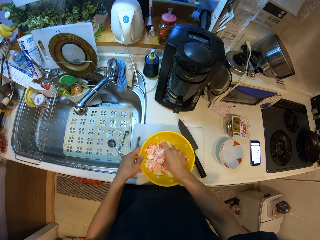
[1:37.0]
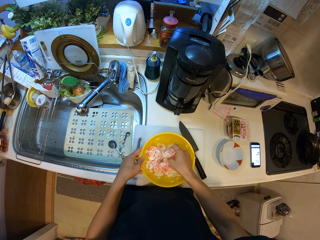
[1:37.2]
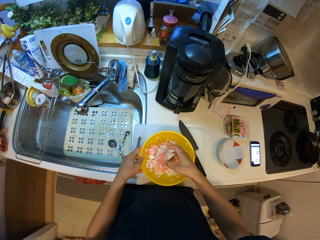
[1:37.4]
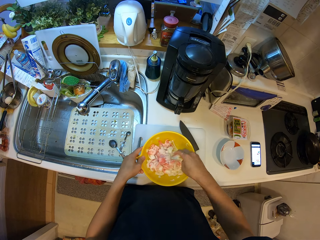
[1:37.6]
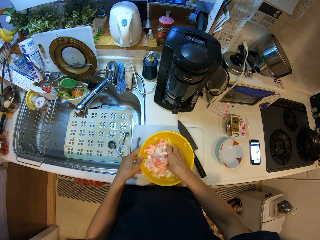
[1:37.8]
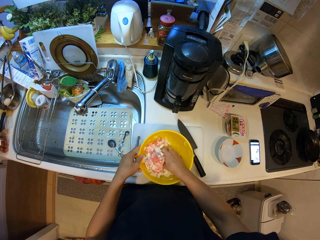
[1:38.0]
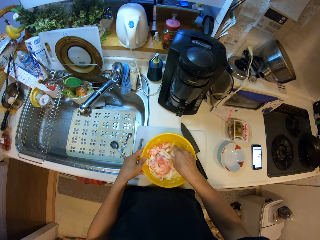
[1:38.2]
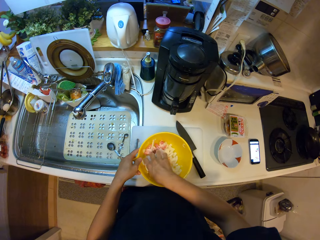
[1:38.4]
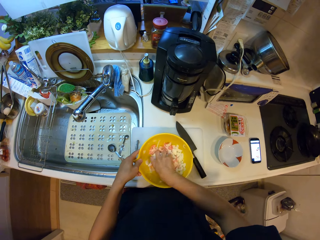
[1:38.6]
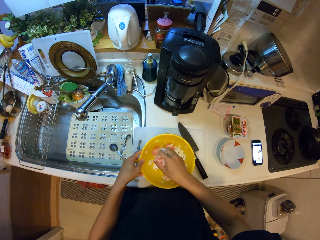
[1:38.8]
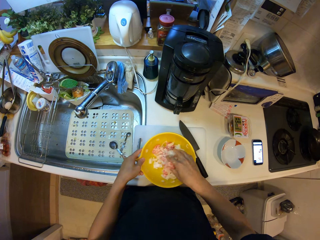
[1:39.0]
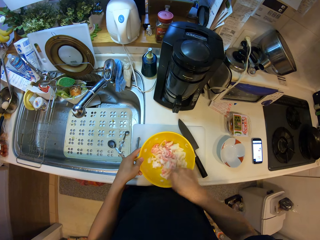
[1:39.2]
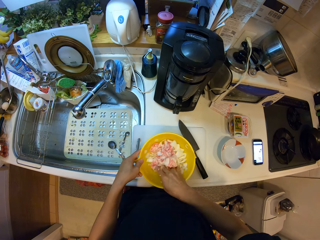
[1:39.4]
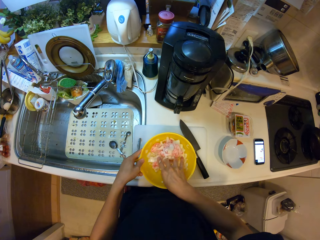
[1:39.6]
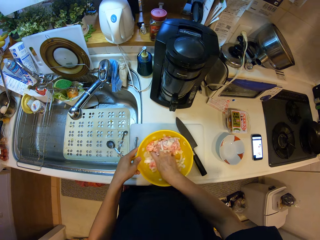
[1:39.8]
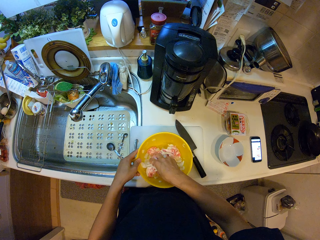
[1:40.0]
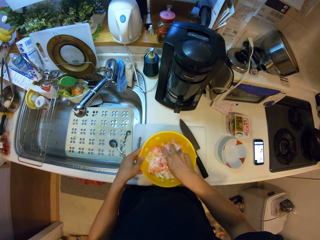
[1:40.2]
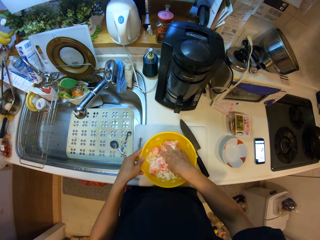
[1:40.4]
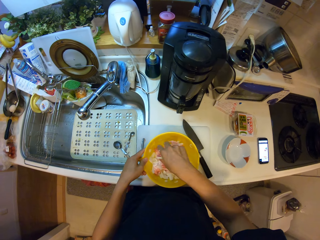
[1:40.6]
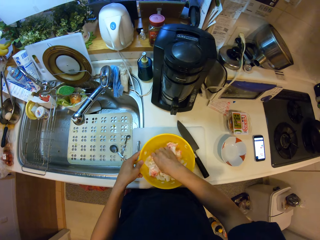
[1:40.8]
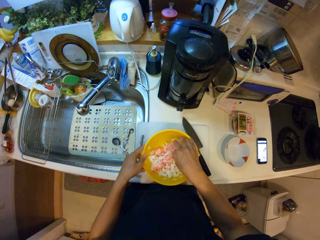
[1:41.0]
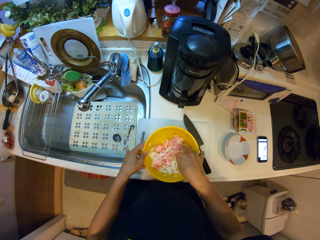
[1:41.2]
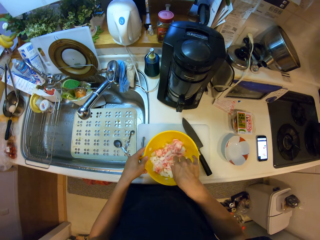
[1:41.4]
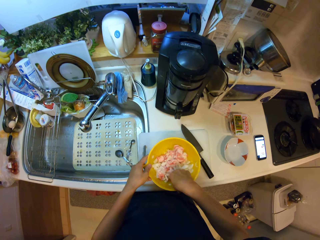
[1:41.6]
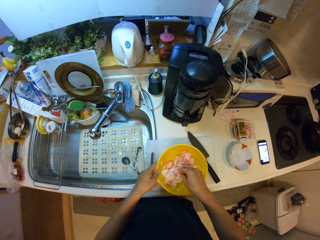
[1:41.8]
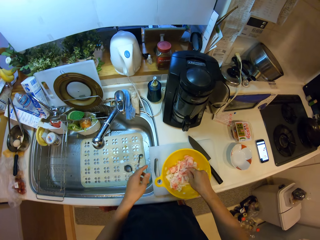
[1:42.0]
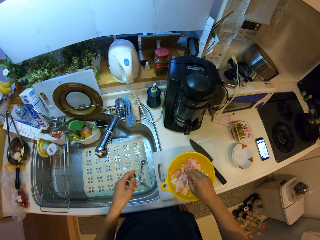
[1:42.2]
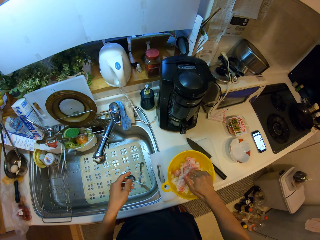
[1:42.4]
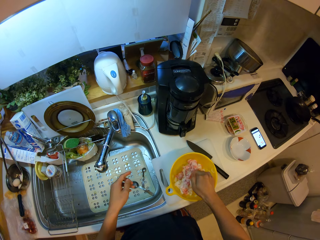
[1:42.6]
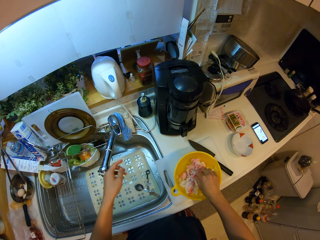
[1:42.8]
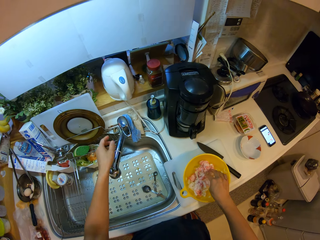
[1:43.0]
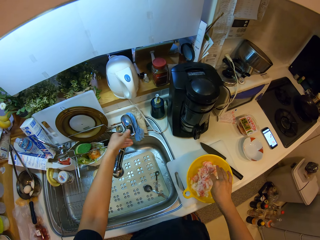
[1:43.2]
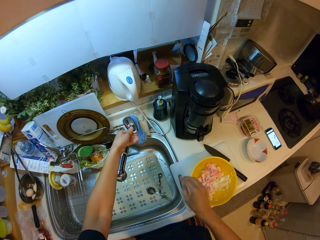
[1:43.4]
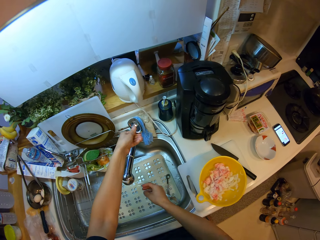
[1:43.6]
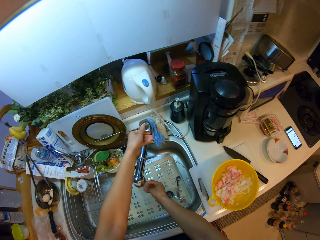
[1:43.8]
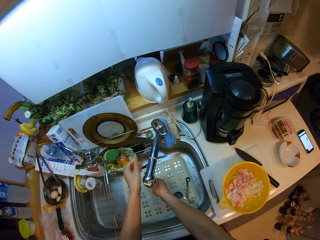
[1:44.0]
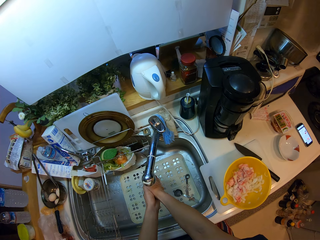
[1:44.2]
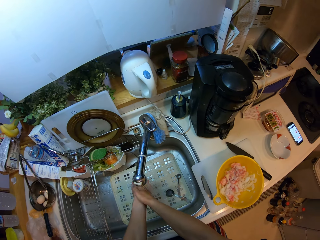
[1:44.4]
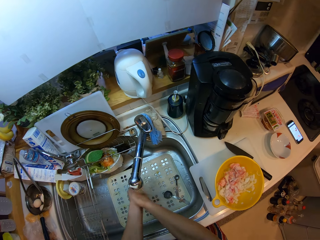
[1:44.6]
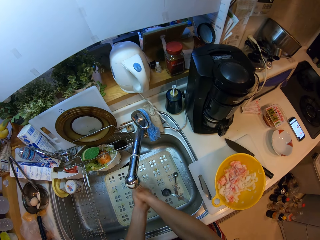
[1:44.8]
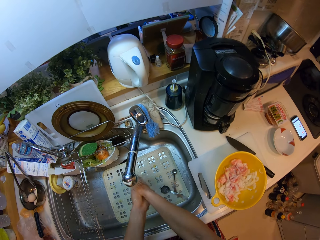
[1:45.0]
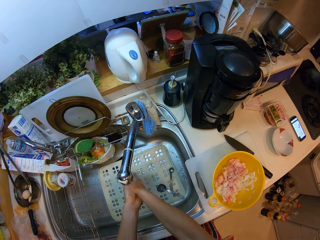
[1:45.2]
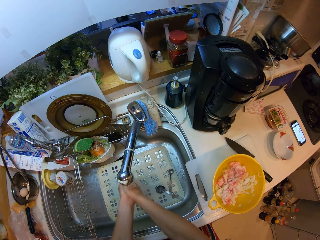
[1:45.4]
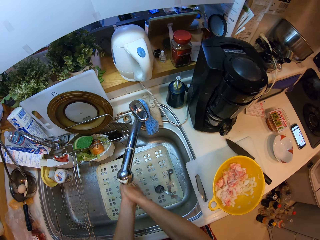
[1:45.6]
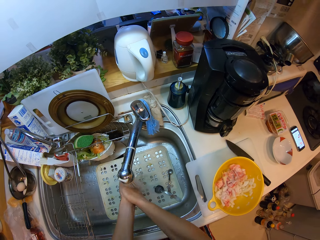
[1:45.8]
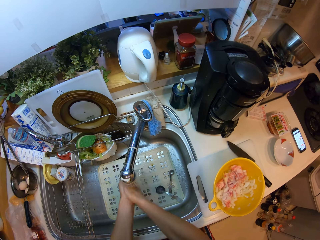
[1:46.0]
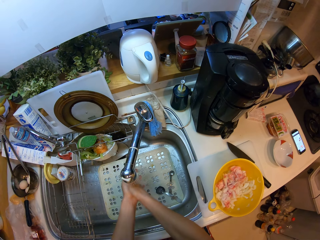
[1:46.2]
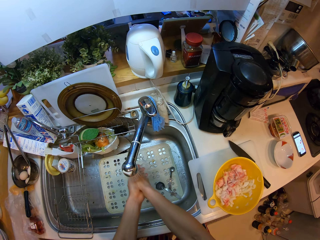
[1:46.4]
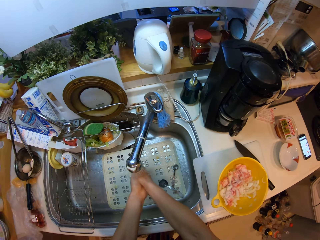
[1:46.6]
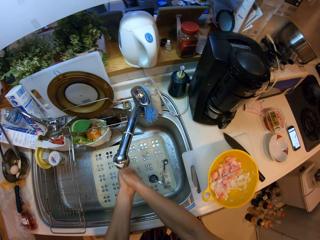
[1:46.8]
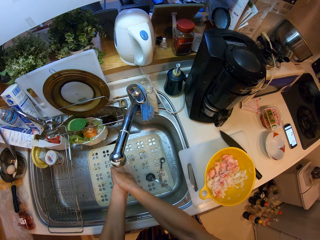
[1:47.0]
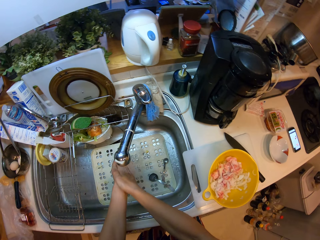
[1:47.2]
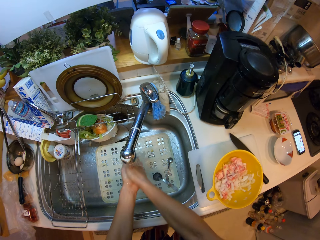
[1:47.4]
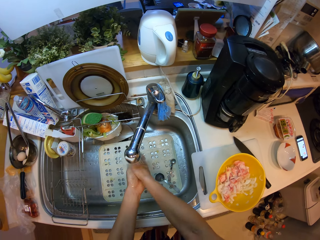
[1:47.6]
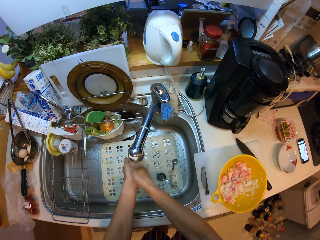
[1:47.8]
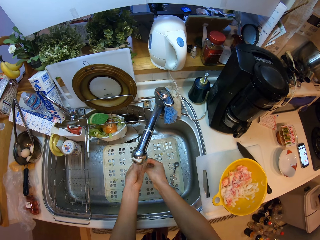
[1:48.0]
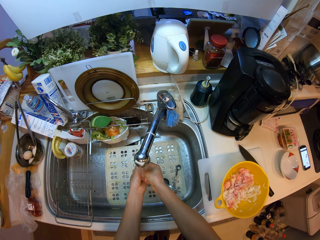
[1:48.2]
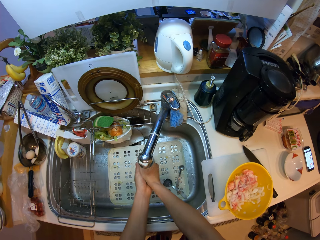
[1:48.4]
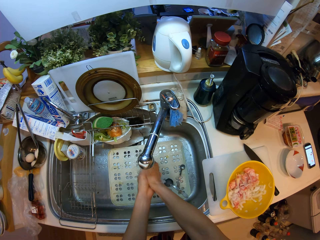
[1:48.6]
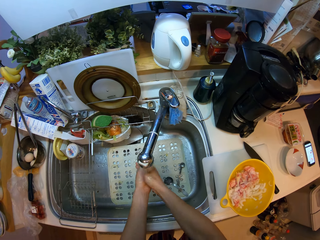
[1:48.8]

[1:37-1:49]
The camera wearer pulls the faucet up. They wash hands.

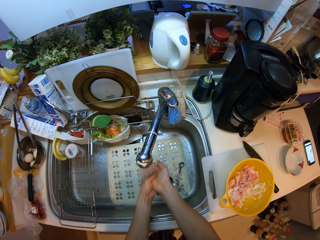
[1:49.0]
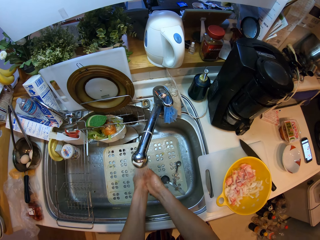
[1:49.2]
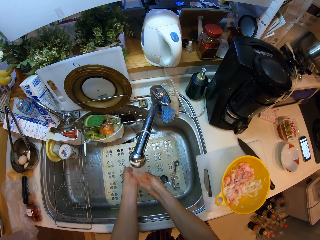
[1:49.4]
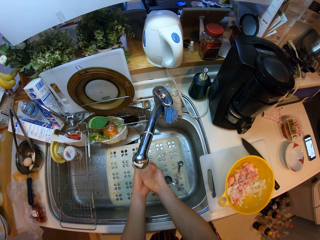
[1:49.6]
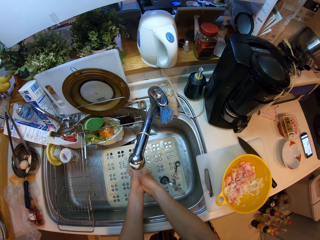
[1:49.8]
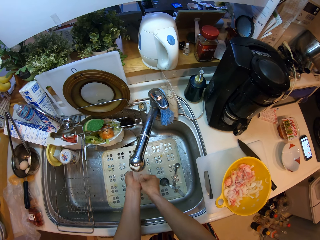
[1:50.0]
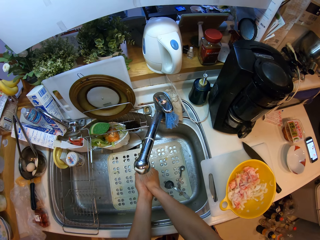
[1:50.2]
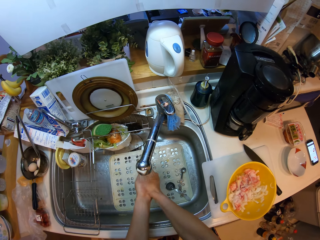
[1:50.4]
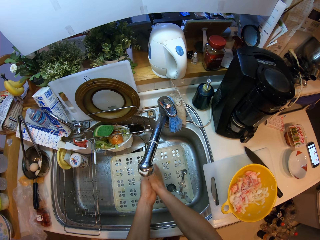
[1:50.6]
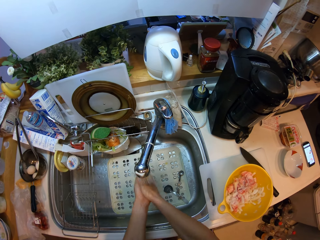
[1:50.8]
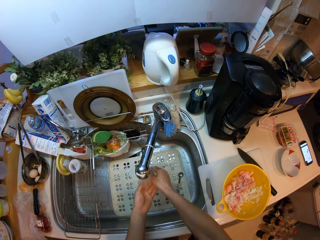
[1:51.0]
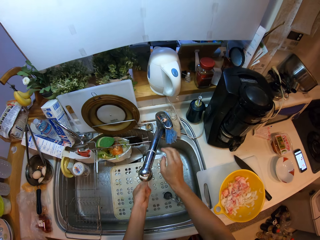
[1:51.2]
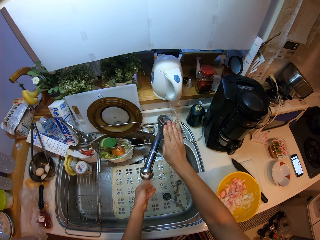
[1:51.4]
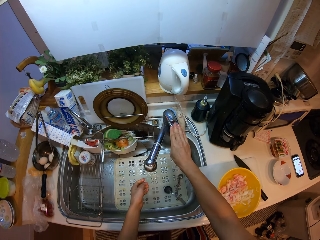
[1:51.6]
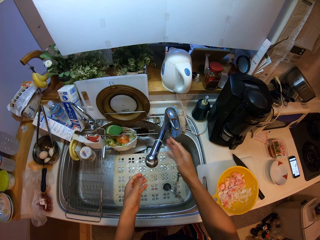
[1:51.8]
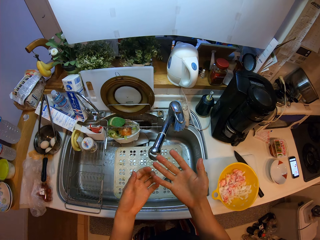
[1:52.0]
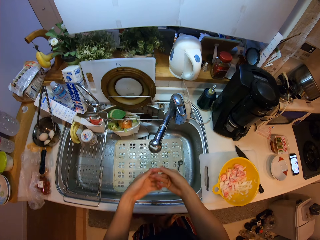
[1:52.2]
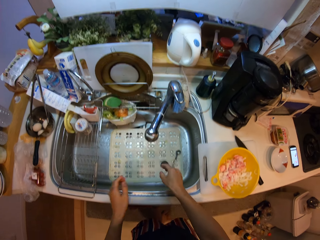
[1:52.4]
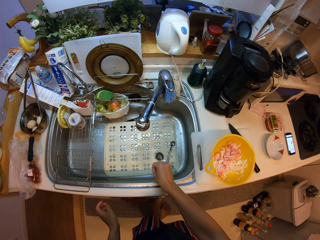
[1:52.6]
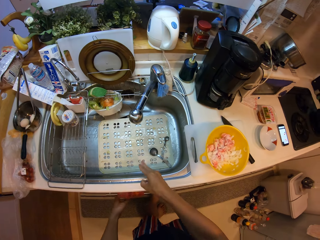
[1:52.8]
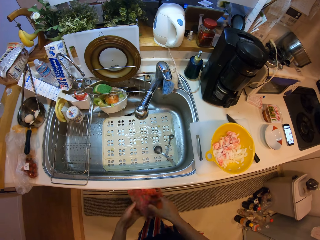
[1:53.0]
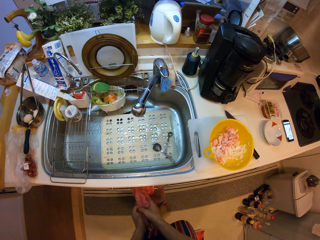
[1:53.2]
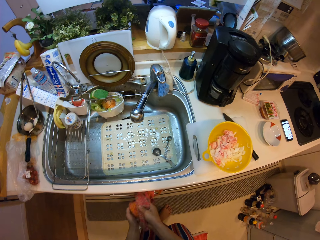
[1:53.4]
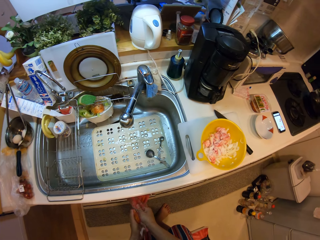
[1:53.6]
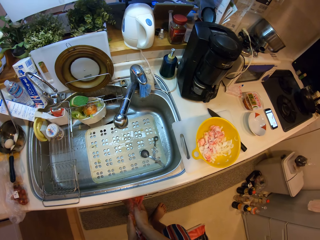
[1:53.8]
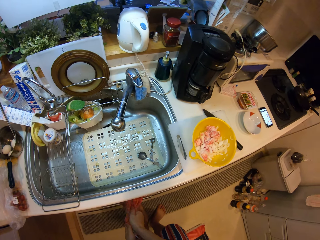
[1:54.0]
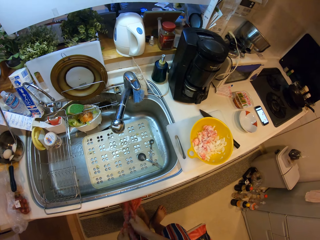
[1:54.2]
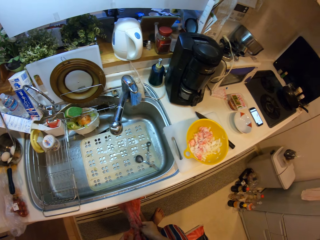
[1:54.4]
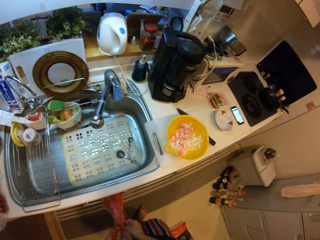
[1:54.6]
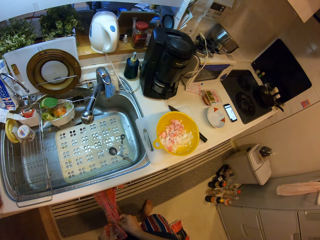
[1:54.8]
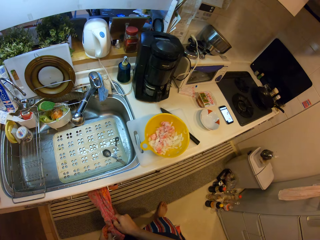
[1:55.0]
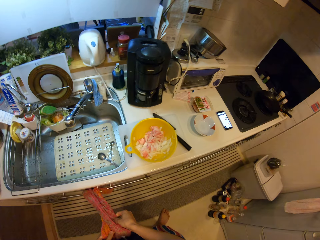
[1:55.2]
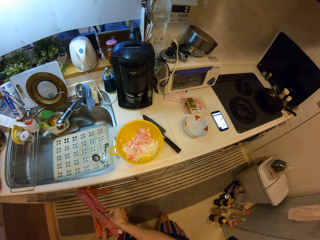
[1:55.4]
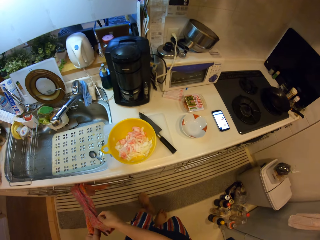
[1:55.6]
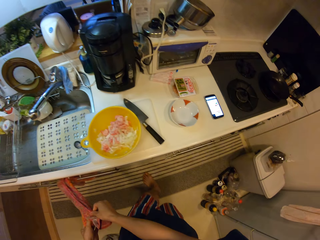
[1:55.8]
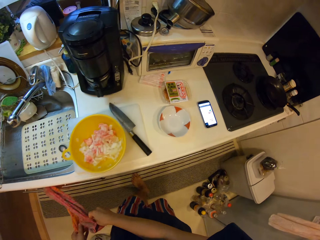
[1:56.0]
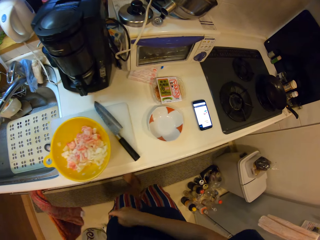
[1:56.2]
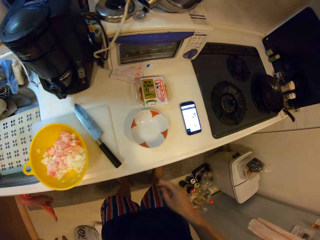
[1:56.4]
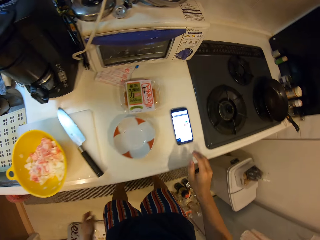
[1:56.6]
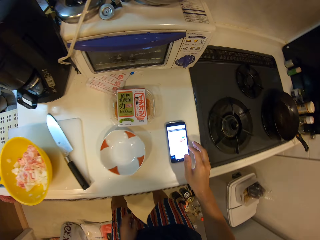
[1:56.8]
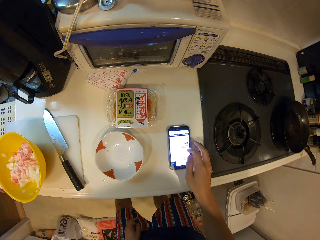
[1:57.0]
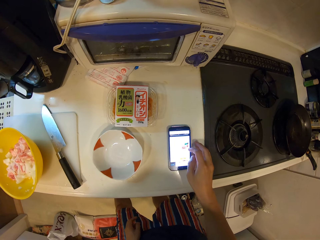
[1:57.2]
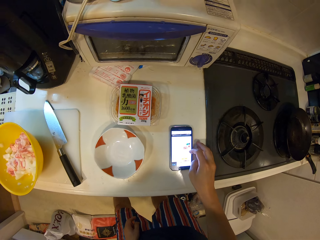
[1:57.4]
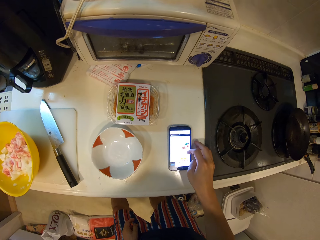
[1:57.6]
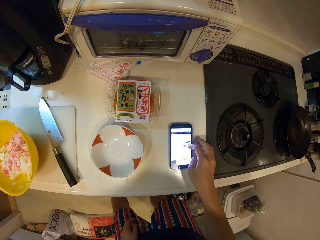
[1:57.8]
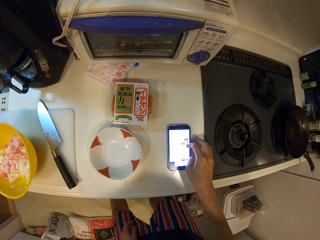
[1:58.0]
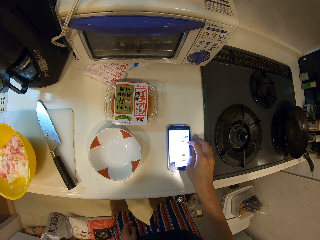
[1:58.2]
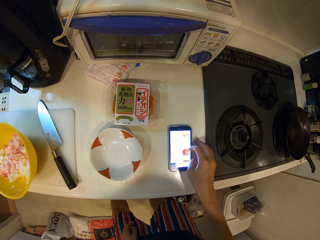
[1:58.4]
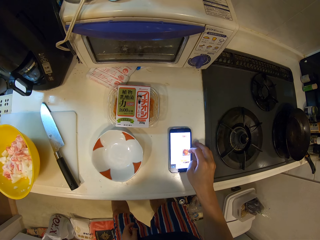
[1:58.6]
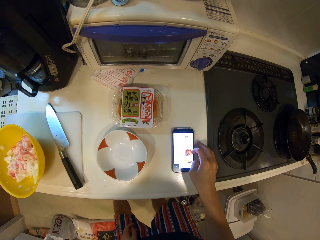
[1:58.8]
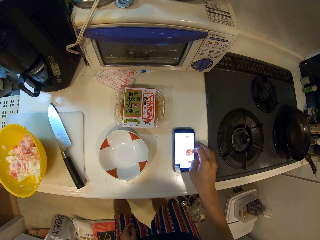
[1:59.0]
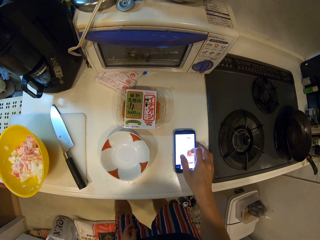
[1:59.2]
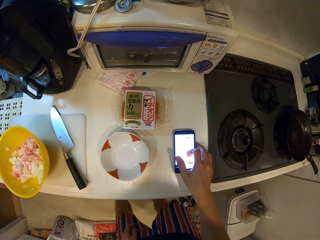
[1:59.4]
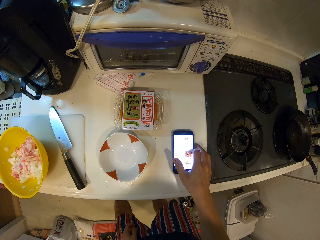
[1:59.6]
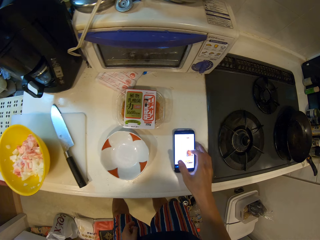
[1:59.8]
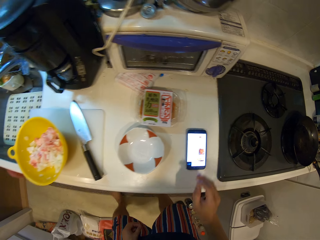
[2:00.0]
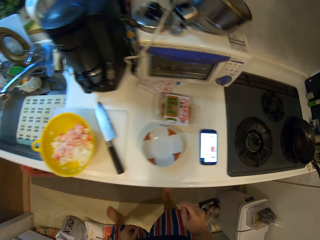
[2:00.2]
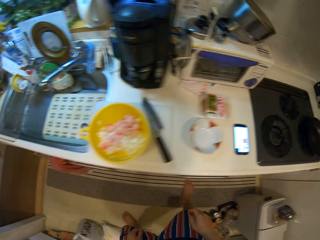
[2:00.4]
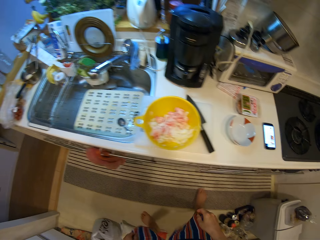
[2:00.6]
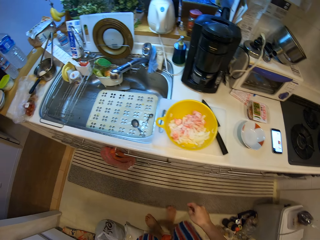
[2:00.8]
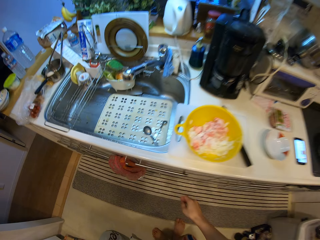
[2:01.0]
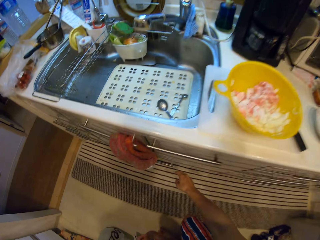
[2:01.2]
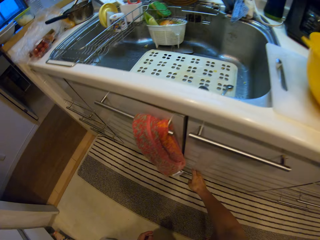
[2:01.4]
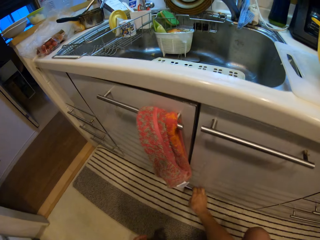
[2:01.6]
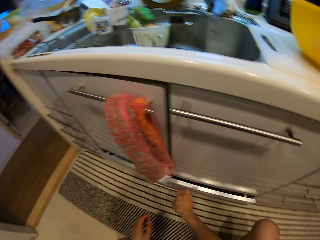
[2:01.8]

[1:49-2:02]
The camera wearer pushes the faucet down. She shakes hands on the sink. She removes excess water from her hands. She wipes hands with the kitchen towel. She swipes on the phone's screen. She looks around the kitchen. She opens the drawer.
